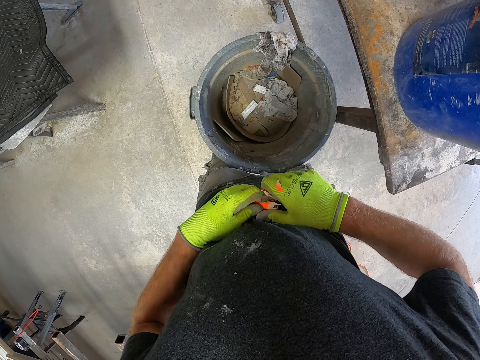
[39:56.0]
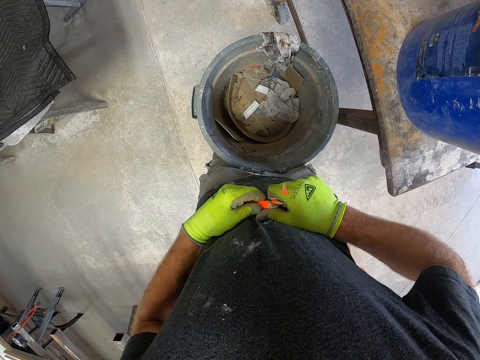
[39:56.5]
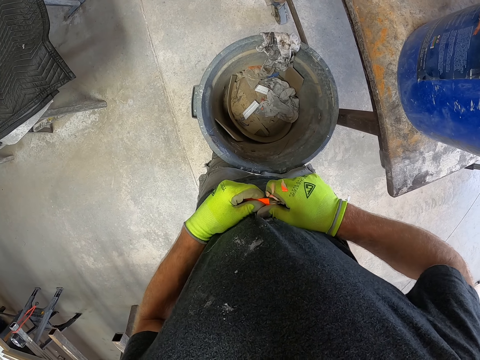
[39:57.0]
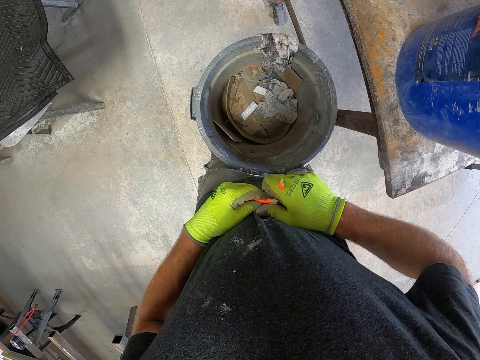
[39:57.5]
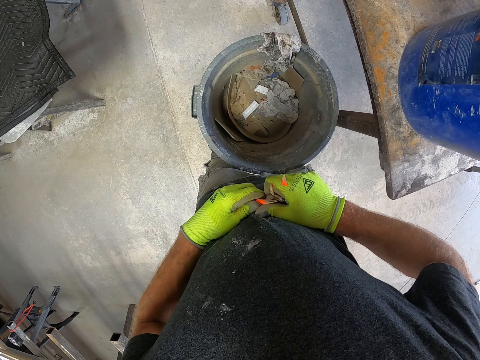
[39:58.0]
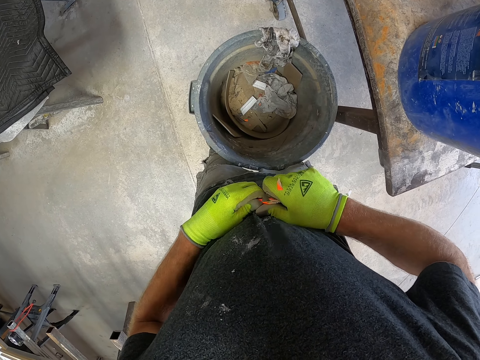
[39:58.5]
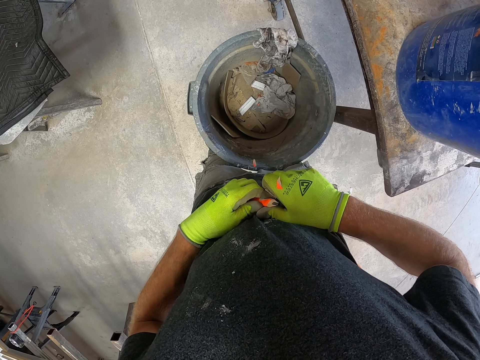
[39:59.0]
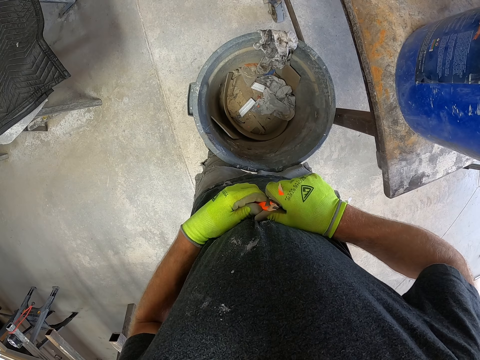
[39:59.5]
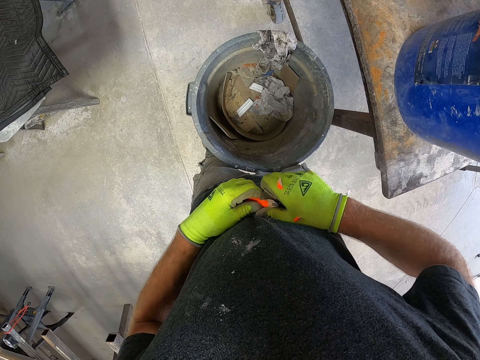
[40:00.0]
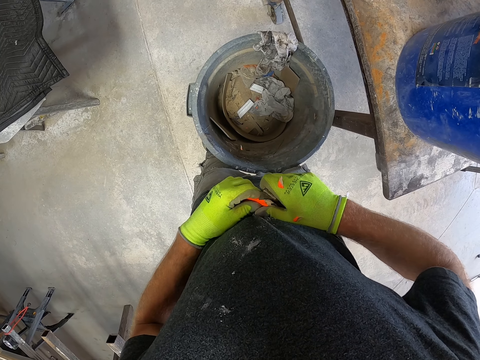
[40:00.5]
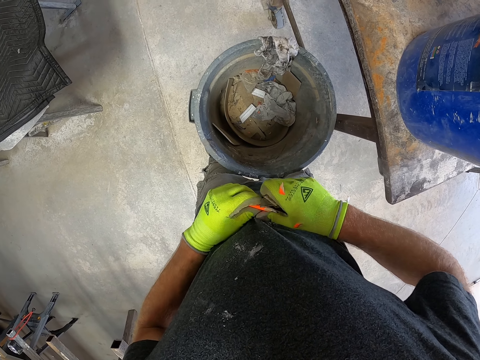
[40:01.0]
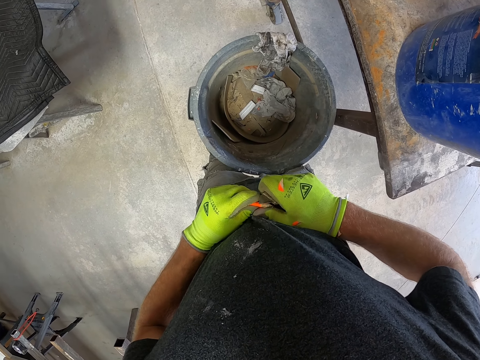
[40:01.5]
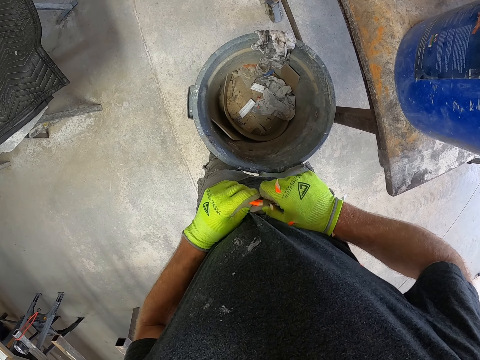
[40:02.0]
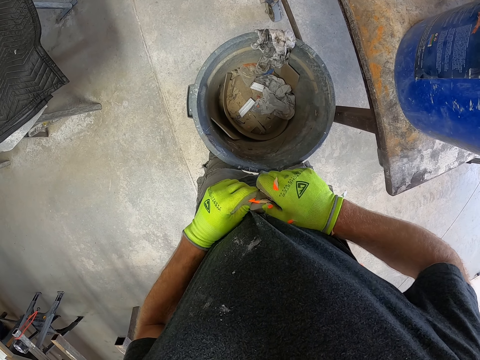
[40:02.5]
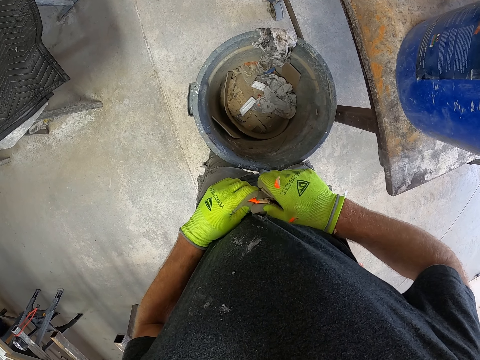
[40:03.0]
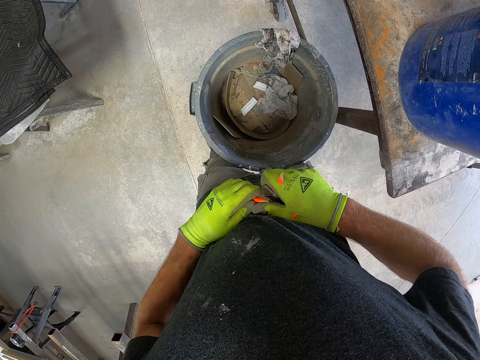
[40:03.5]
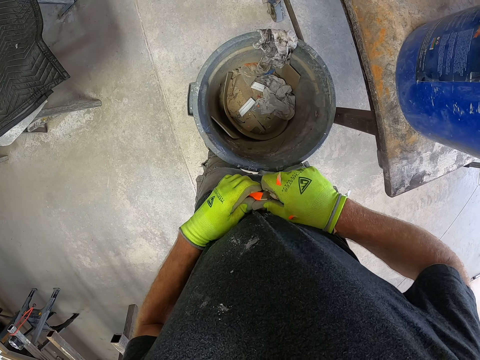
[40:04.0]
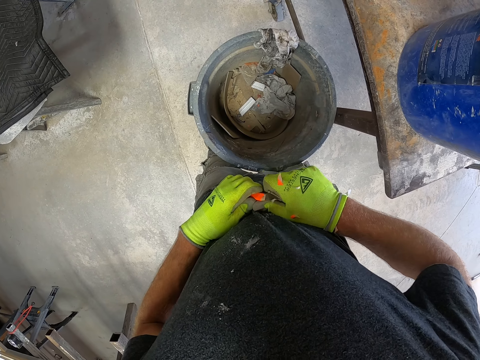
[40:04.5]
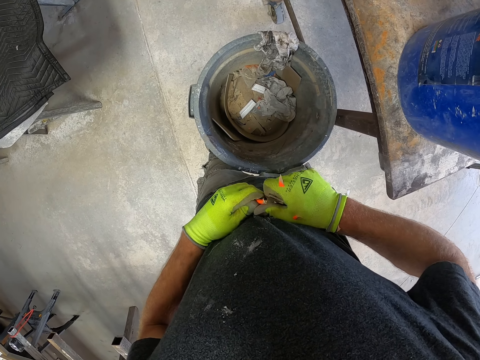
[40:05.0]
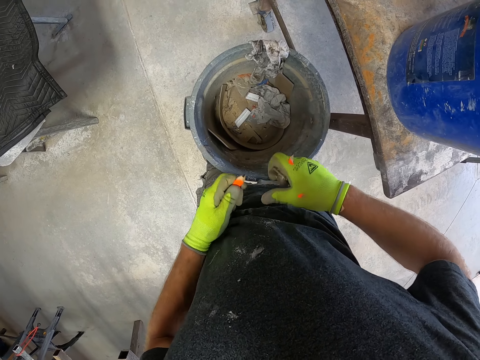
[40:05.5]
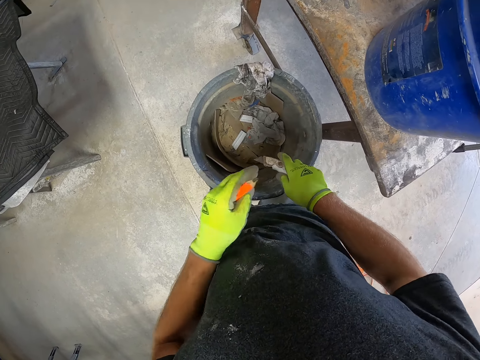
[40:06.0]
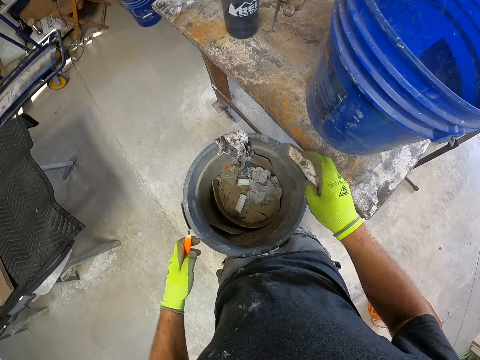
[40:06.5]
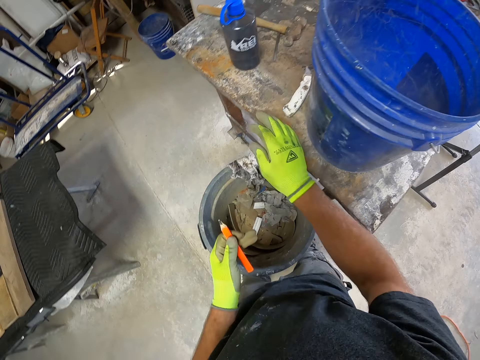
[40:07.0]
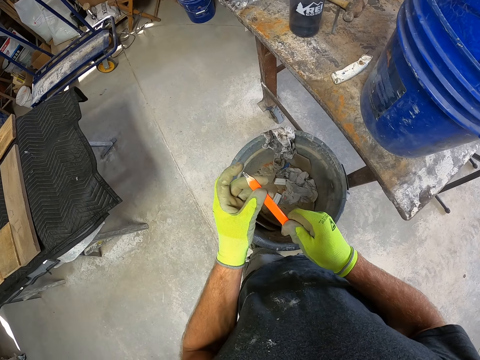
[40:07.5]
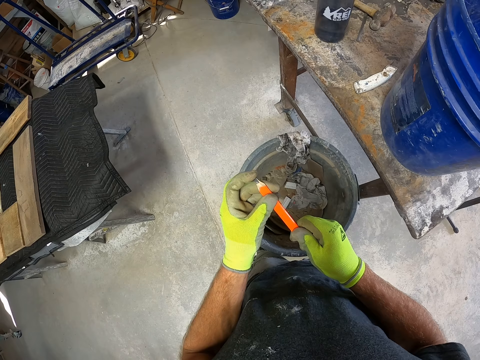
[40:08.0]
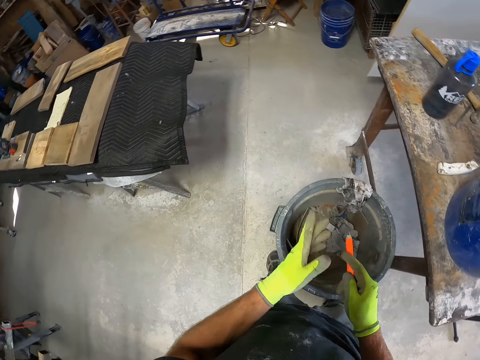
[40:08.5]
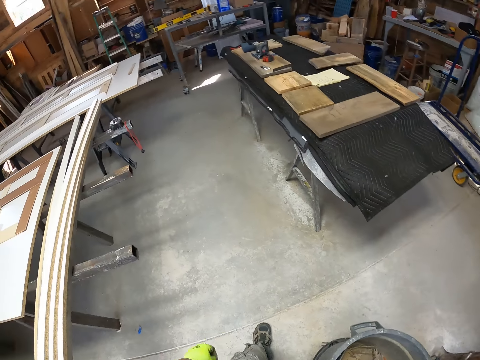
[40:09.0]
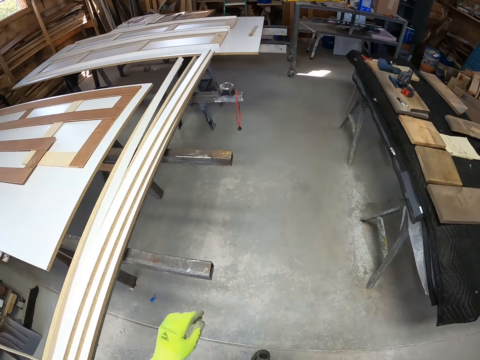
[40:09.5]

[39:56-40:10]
The camera wearer throws the pieces from the pencil into the waste bin. He drops the utility knife on the table with his right hand. He holds the orange pencil with his two hands.

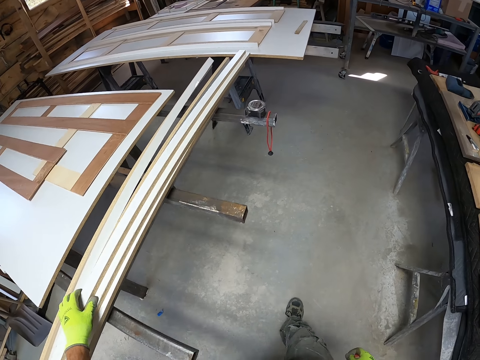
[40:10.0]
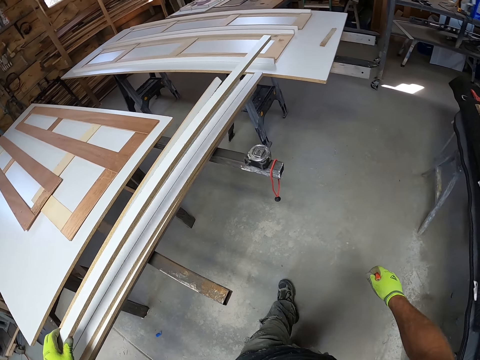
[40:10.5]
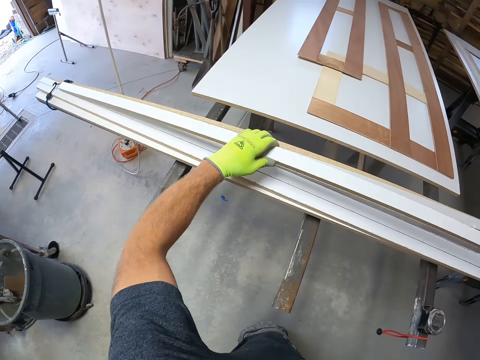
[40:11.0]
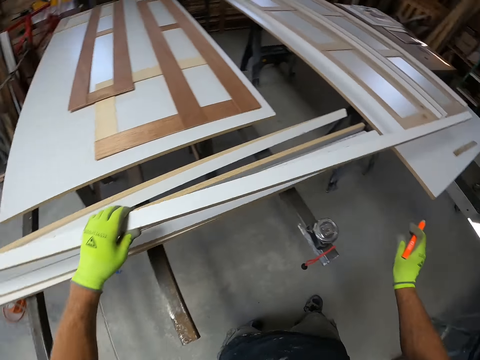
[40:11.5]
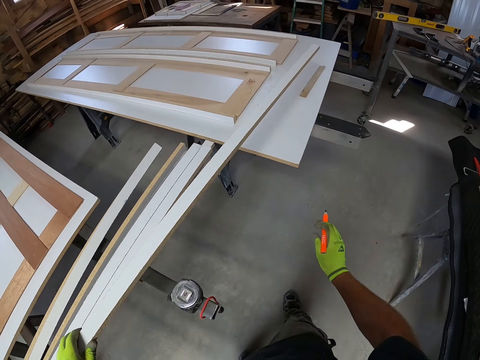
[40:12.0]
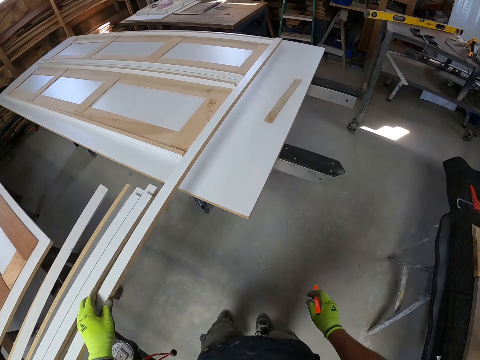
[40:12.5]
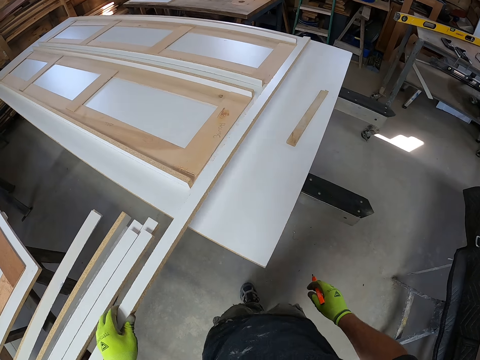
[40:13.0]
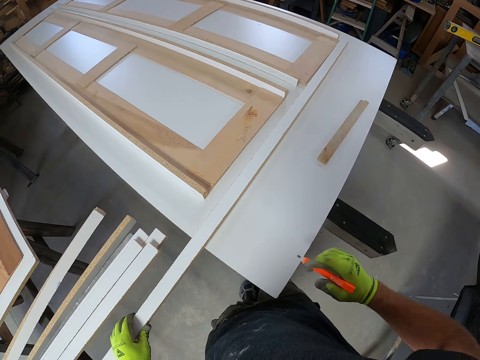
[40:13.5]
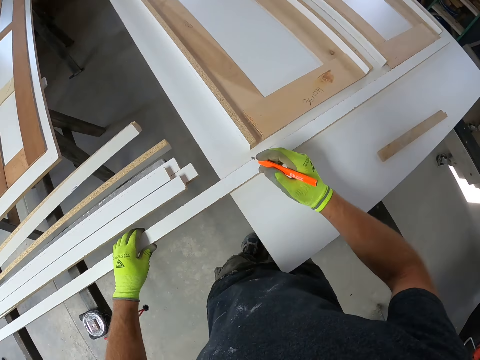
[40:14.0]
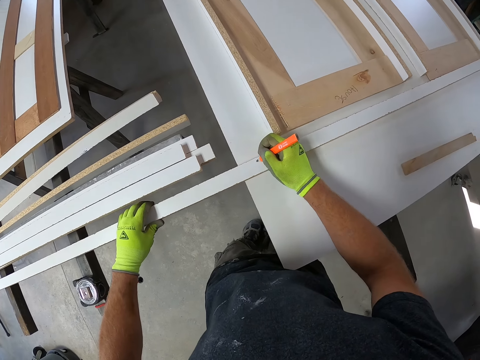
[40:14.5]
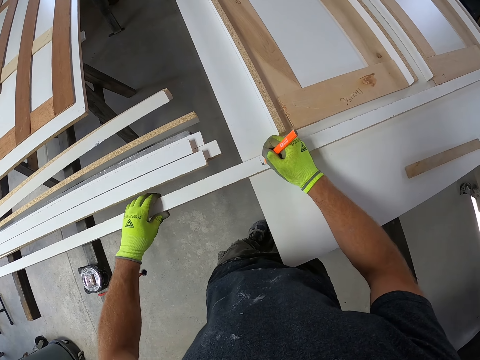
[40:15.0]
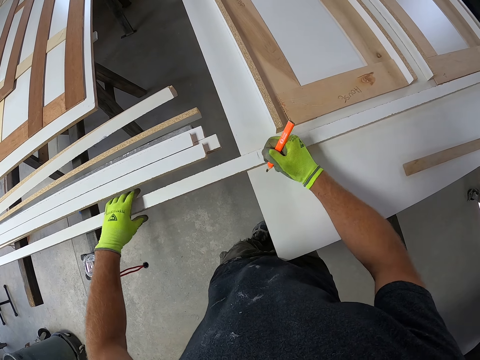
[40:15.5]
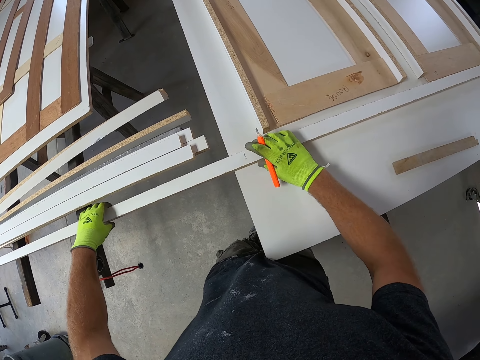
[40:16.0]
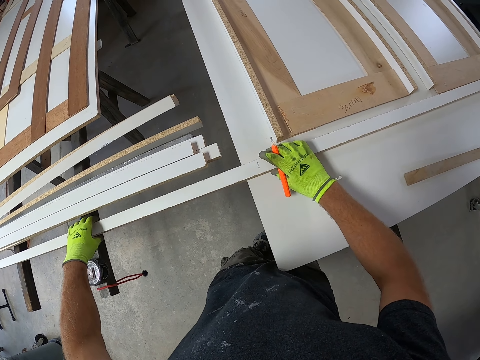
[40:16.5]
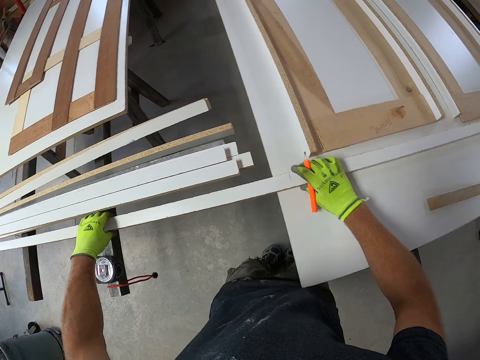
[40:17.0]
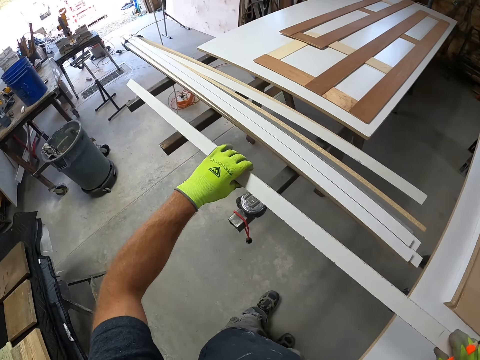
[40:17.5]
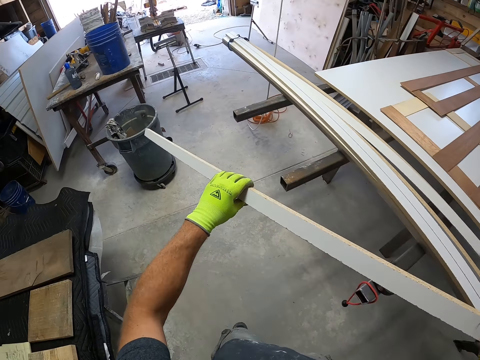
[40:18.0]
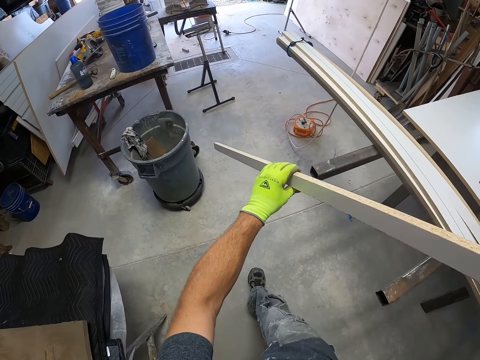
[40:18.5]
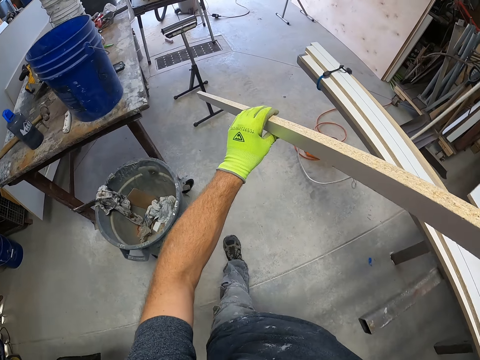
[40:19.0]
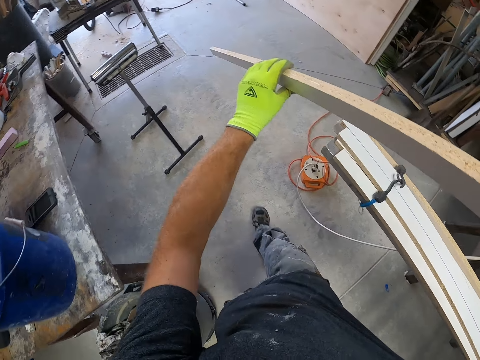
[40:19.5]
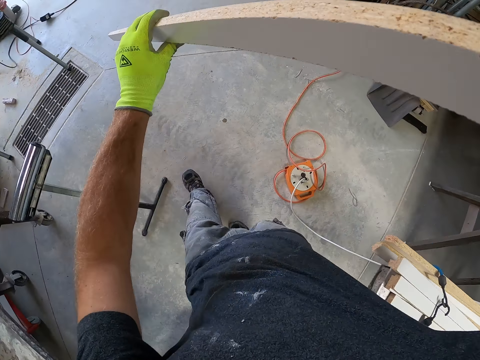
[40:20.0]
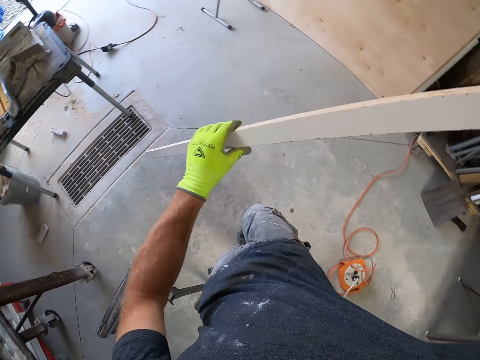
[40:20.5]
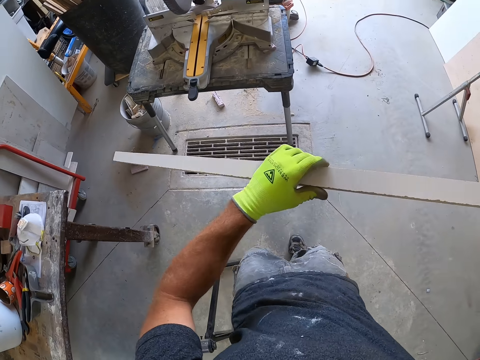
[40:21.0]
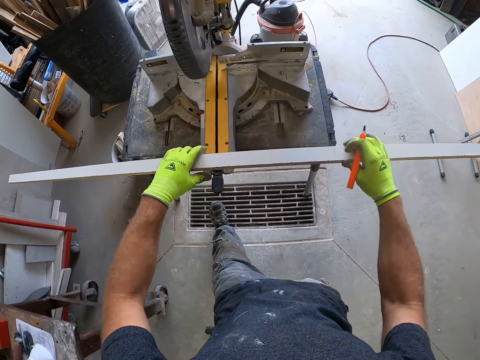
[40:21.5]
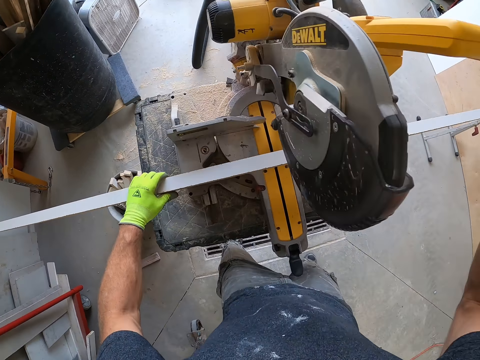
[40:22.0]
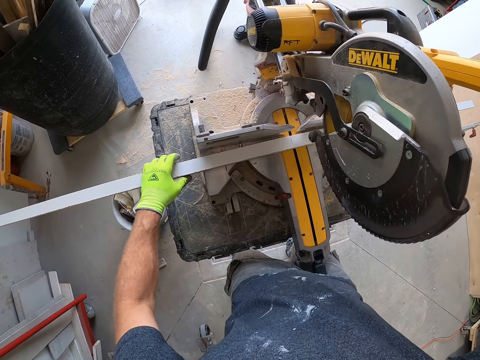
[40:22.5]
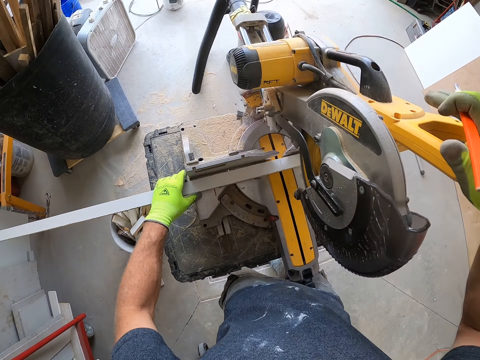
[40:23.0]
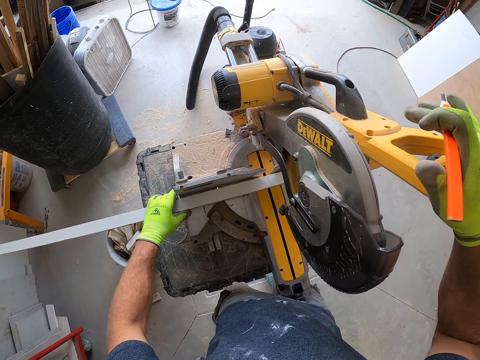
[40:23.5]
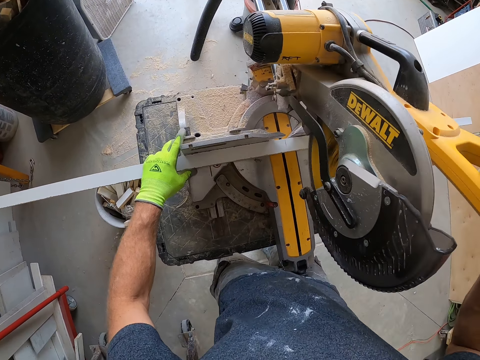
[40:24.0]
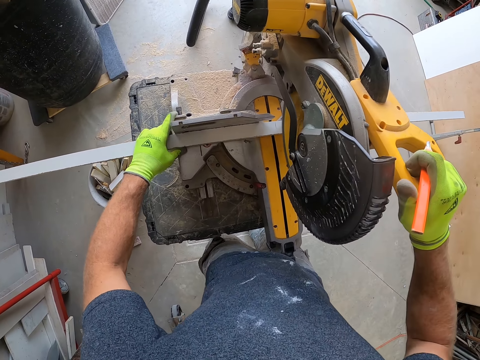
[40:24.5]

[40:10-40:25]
The camera wearer touches a wooden plank on the table with his left hand. He walks away with the pencil in his hand. He lifts up the wood. He puts the wood on the working bench. He marks the wooden plank with the pencil in his right hand. He lifts the wooden plank from the work bench. He walks. He drops the wooden plank on a circular saw. He cuts the wood.
